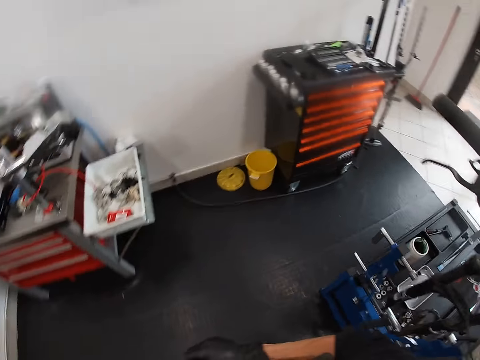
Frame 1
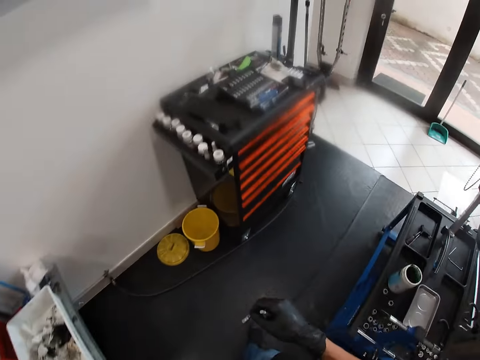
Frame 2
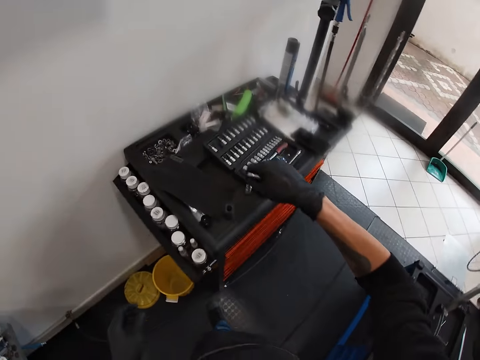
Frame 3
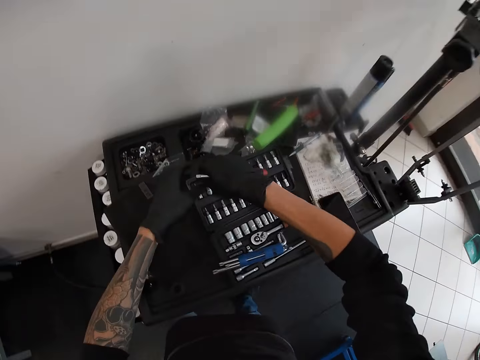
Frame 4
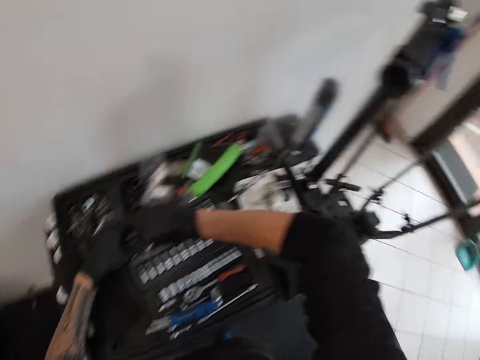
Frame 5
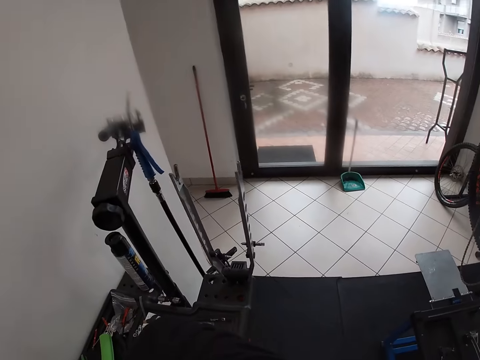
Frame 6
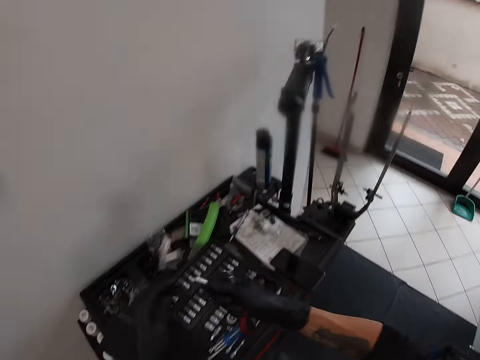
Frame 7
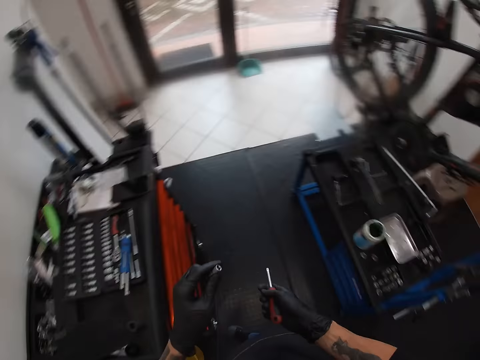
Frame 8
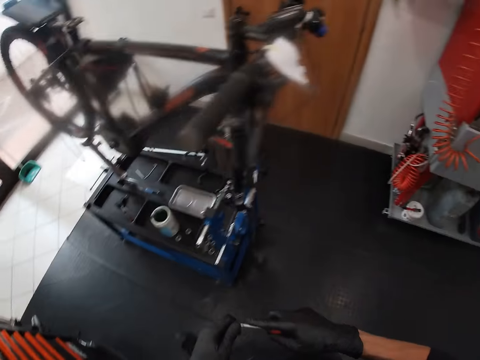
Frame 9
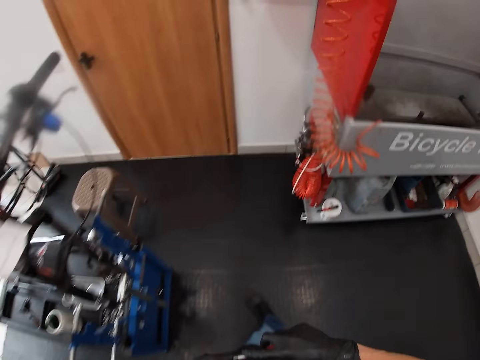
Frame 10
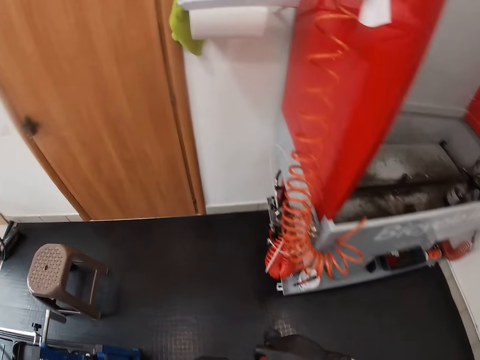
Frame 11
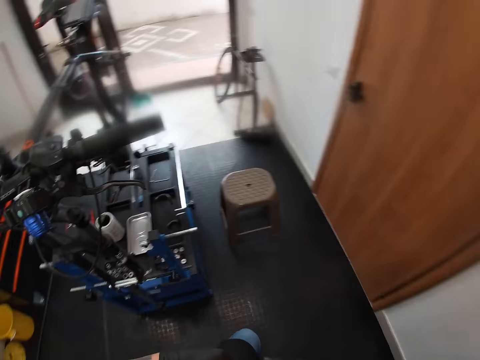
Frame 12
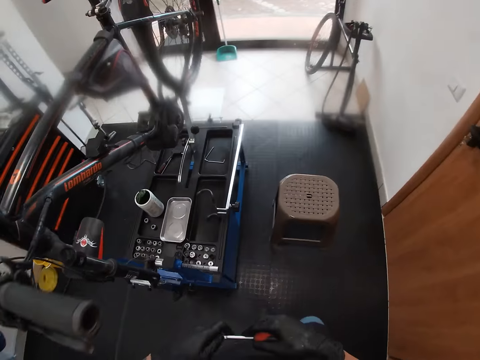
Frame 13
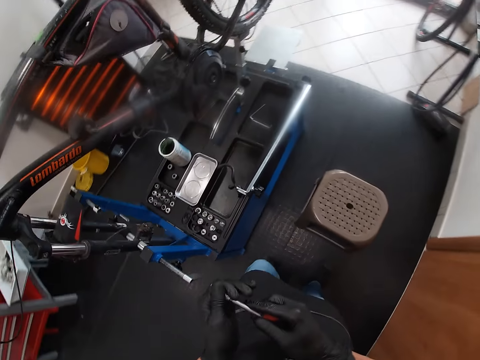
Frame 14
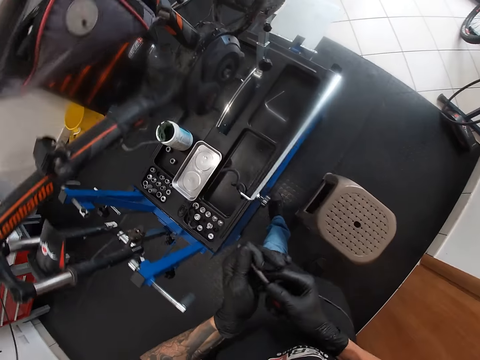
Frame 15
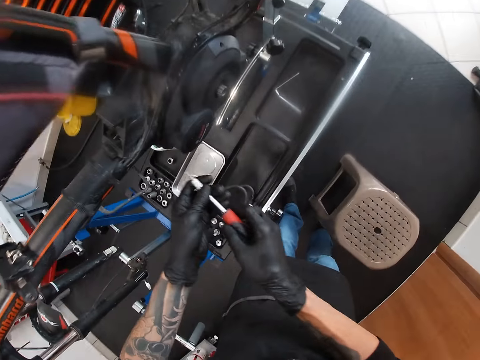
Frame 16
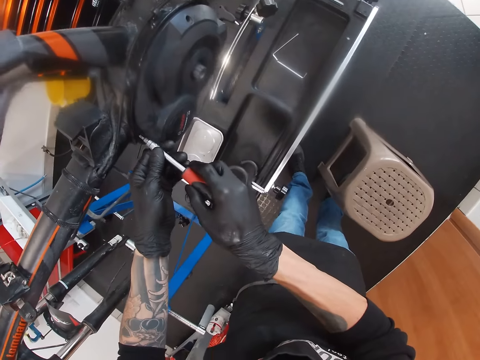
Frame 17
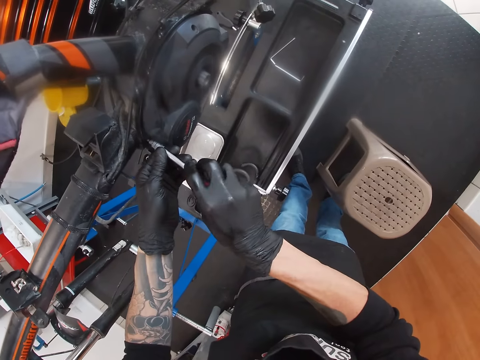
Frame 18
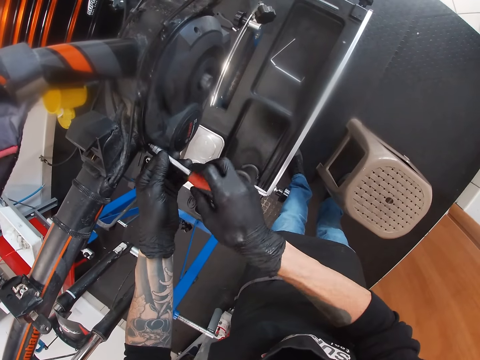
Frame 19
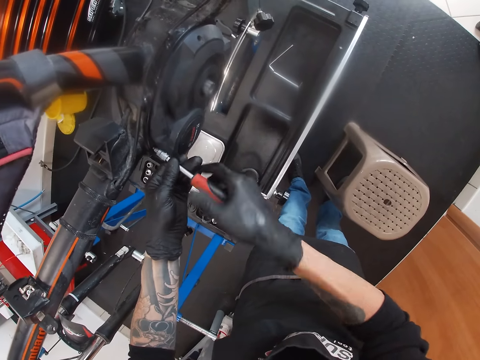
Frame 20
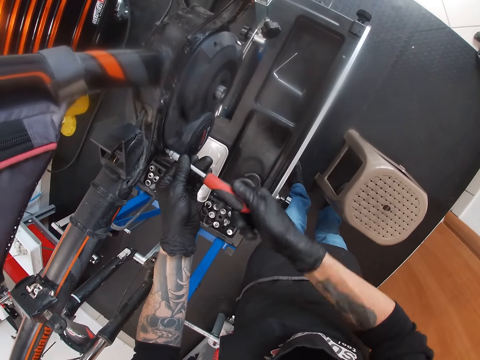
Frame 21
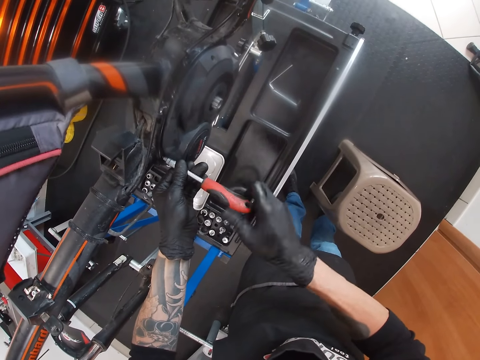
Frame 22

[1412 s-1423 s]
The camera wearer holds the screwdriver with his right hand. He picks up a screwdriver head from a case on a table with his right hand. He puts the nut in the nut kit. He holds the screwdriver head with both hands. He holds the screwdriver head with his left hand. He attaches the screwdriver head in his left hand into the screwdriver in his right hand. He walks around. He holds the screwdriver with both hands. He screws the bolt in the battery compartment lid with the screwdriver in both hands.

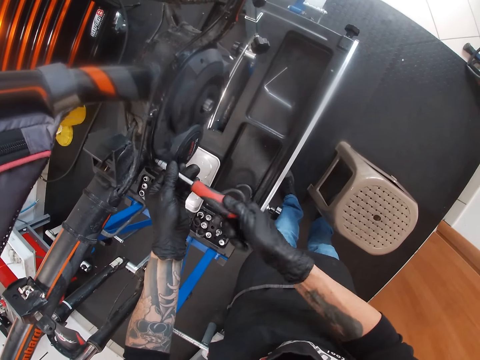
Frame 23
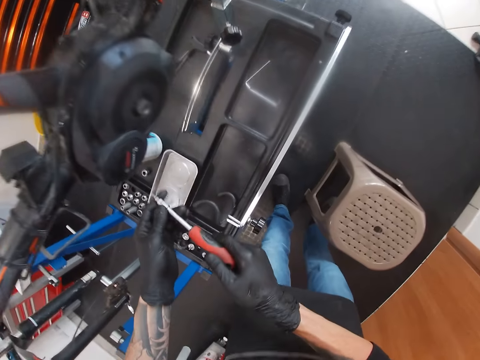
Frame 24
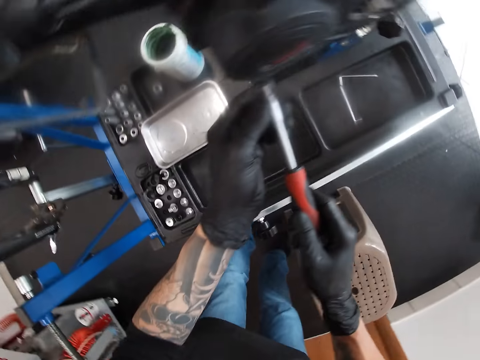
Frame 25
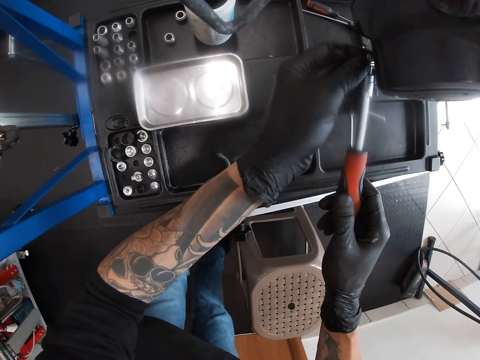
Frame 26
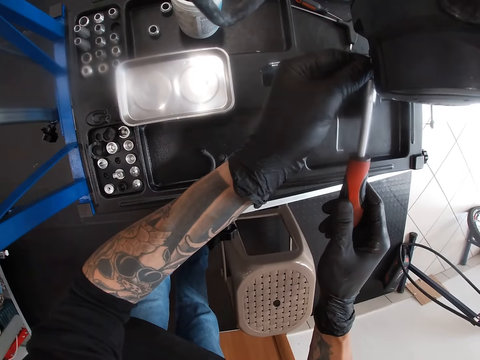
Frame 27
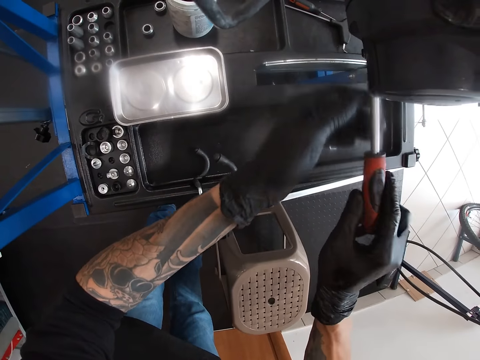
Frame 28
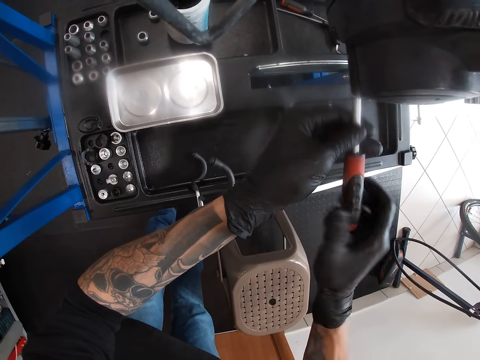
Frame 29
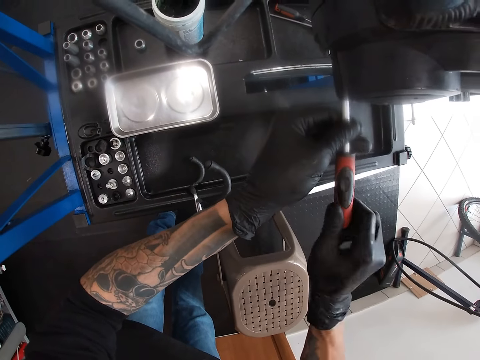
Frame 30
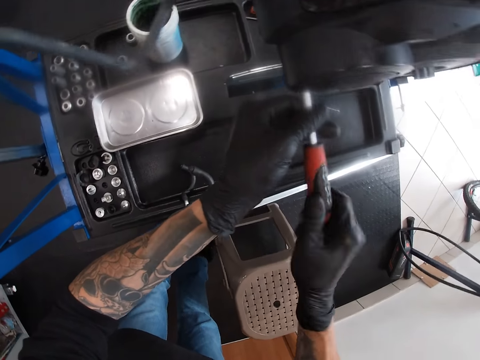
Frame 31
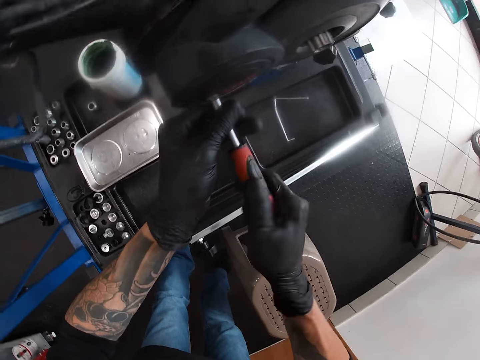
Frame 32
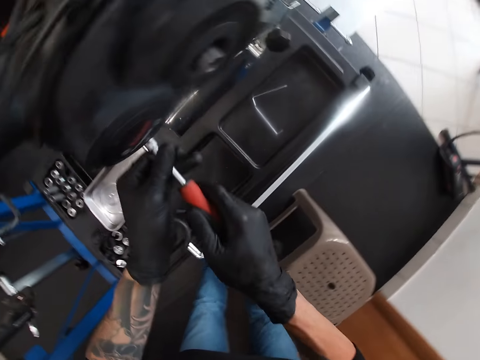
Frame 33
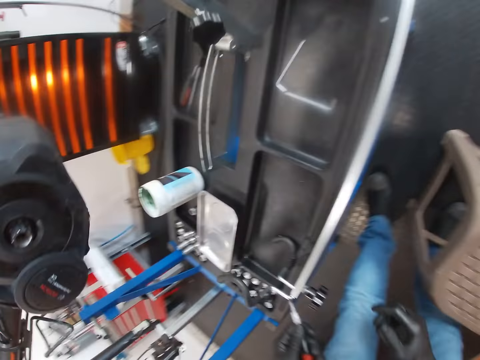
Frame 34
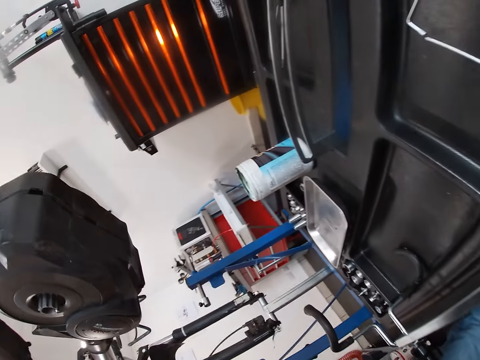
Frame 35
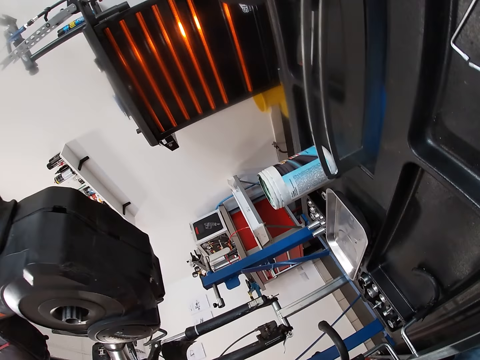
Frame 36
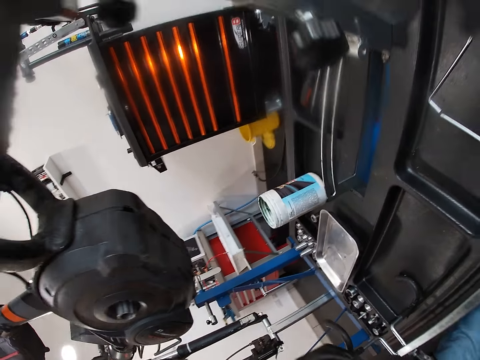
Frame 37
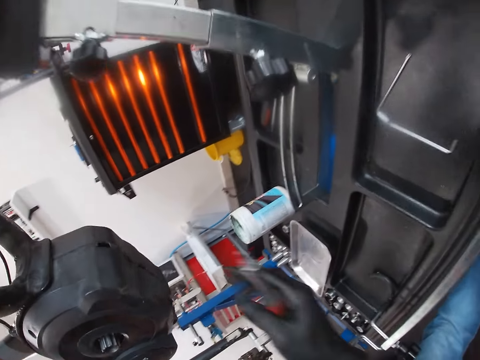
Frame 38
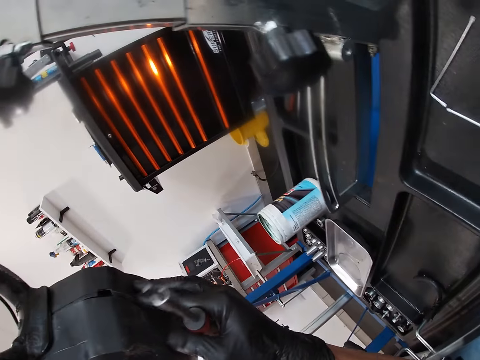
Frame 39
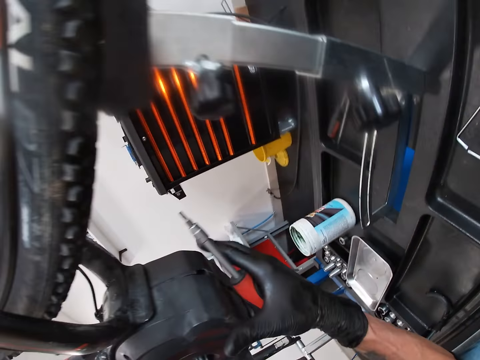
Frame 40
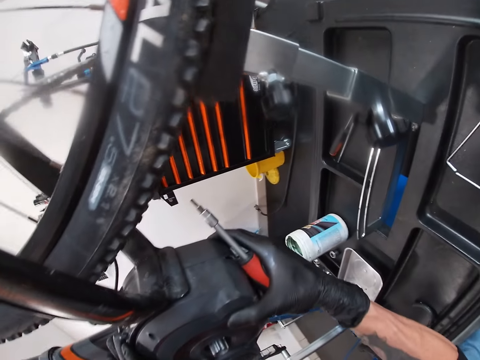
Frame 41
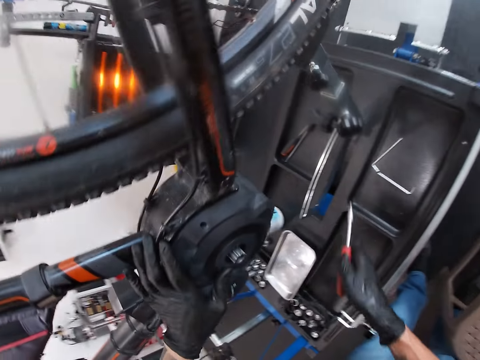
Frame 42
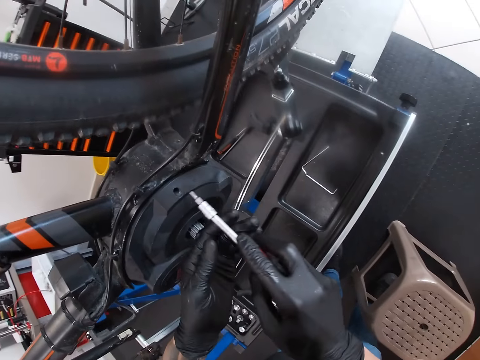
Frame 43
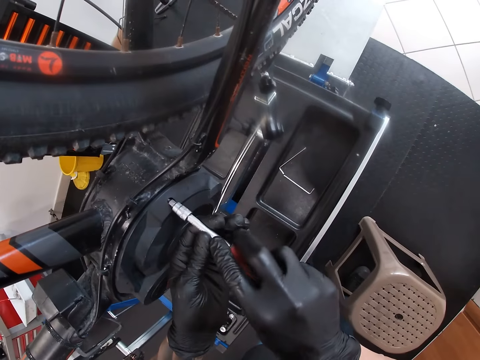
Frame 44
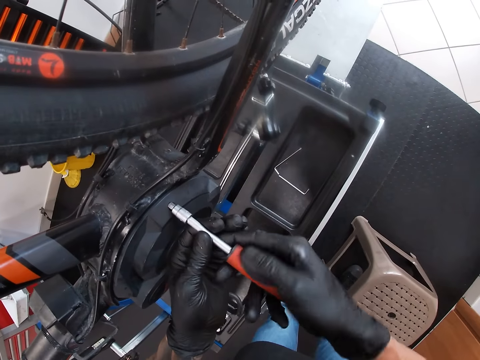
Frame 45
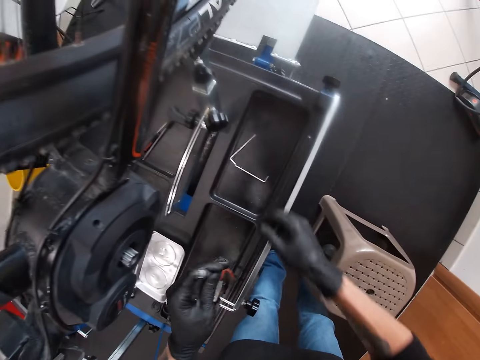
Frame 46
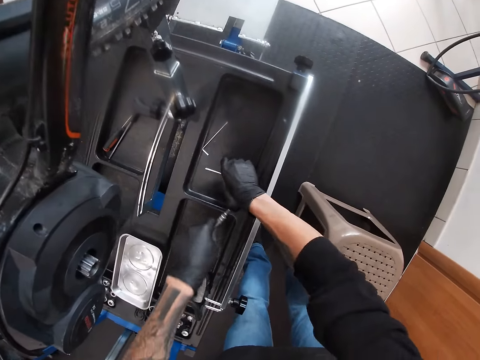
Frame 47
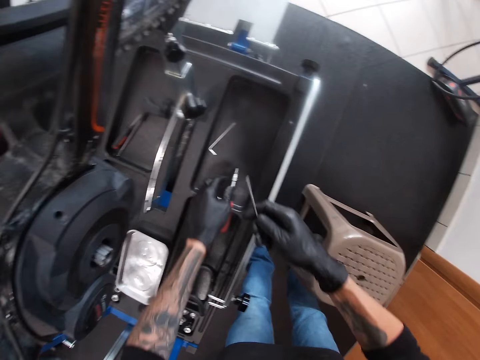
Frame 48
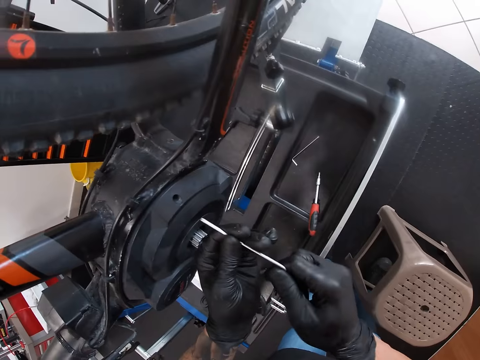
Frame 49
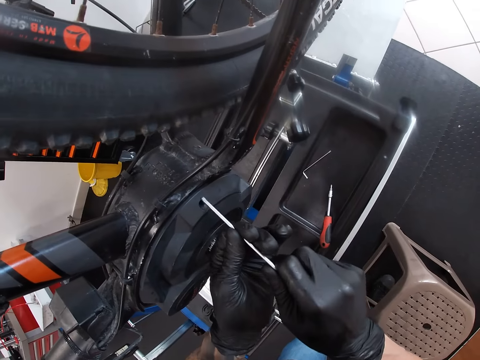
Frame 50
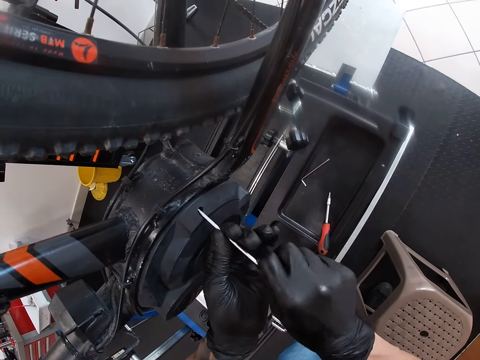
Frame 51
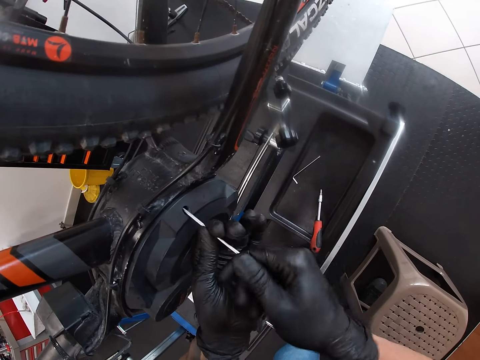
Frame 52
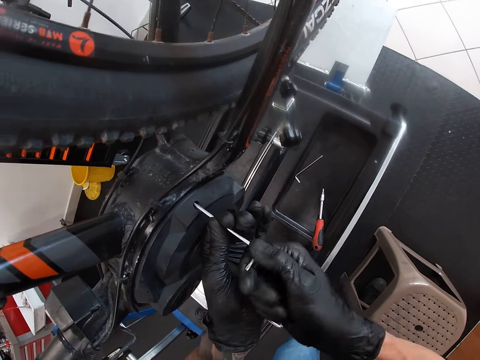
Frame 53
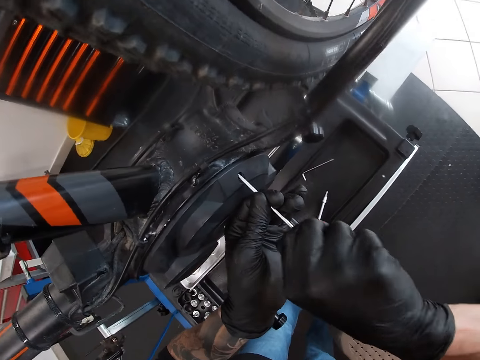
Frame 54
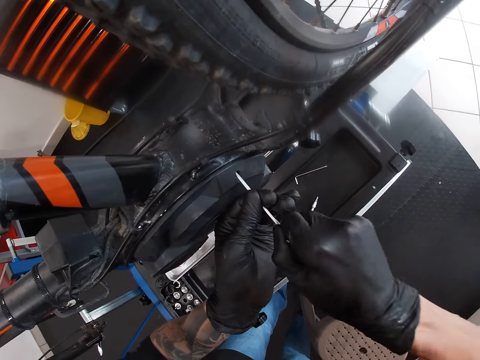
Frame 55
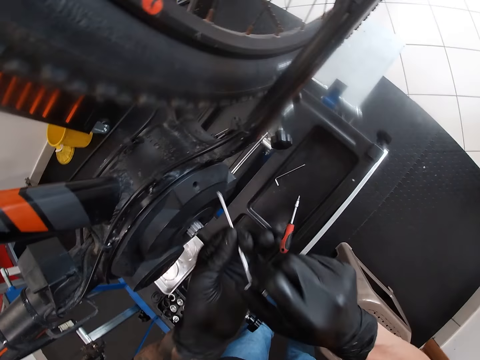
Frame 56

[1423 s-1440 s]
The camera wearer removes the screwdriver from the battery compartment lid with both hands. He holds the screwdriver with his left hand. He screws the bolt in the battery compartment lid with the screwdriver in both hands. He removes the screwdriver from the battery compartment lid with both hands. He holds the battery compartment with his right hand. He holds the battery compartment with both hands. He holds the battery compartment with his left hand. He holds the screwdriver with both hands. He screws the bolt in the battery compartment lid with the screwdriver in both hands. He holds the screwdriver with his left hand. He picks up a wrench from the table with his right hand. He holds the wrench with both hands. He drops the screwdriver from his left hand to the table. He inserts the wrench into the battery compartment lid with both hands. He screws the bolt in the battery compartment lid with the wrench in both hands.
